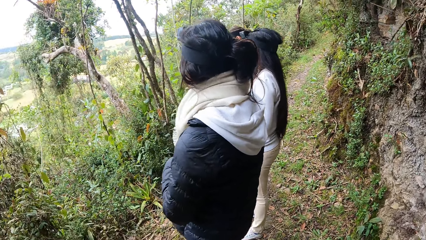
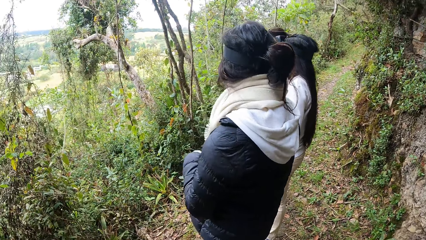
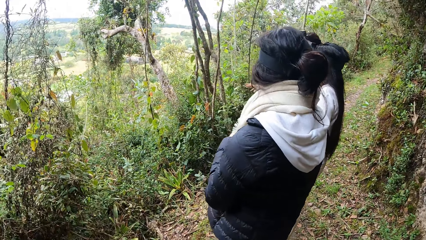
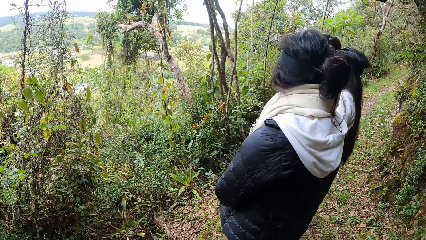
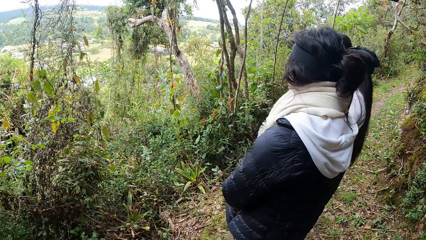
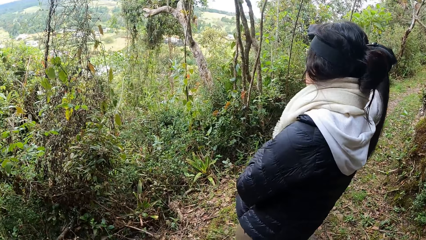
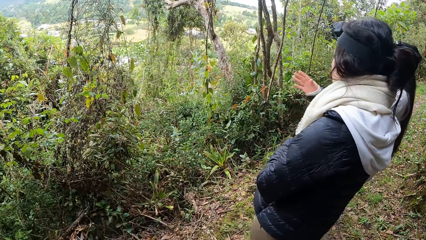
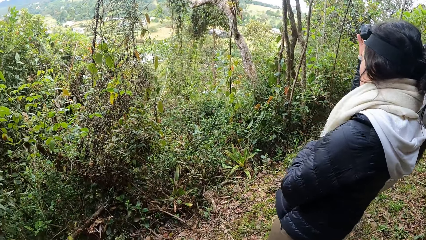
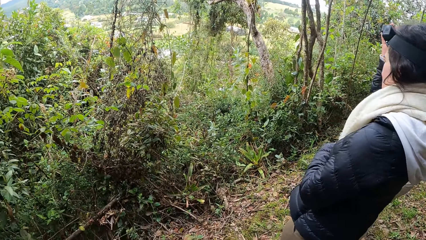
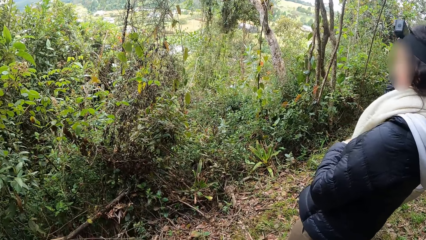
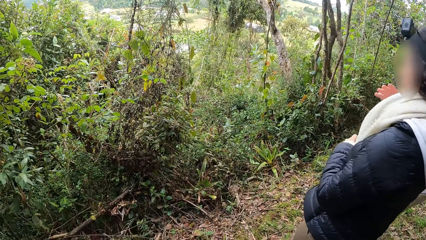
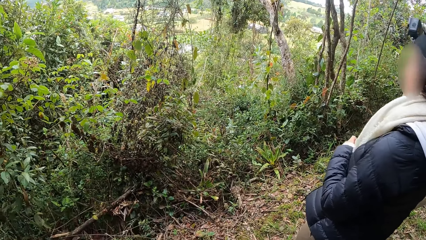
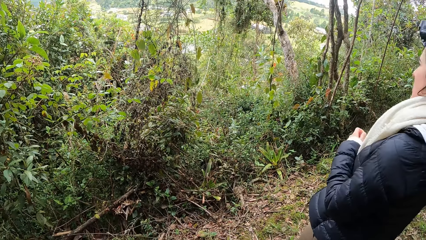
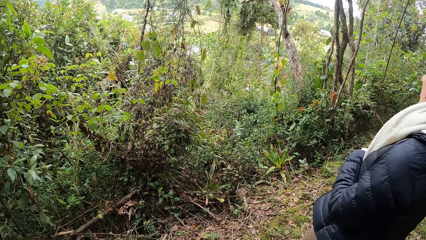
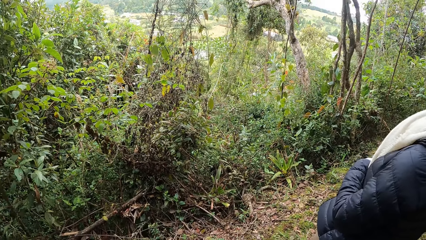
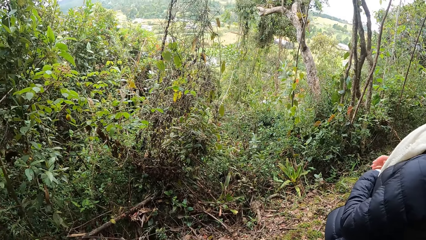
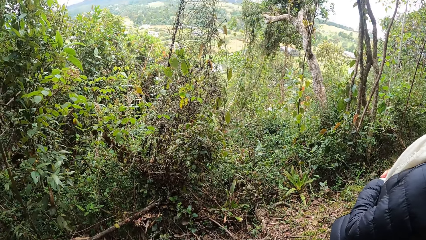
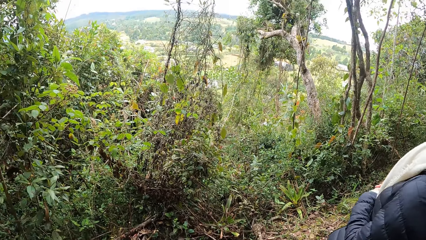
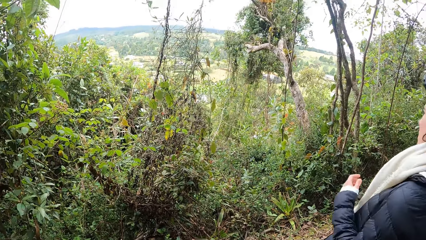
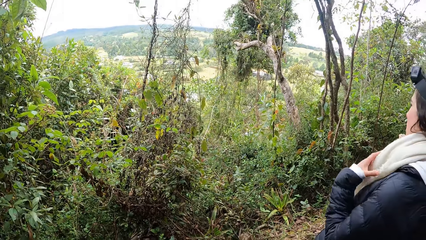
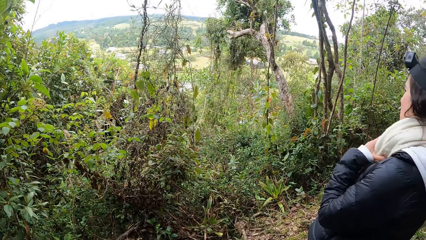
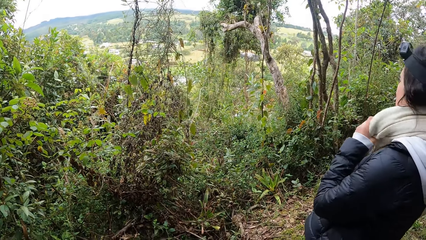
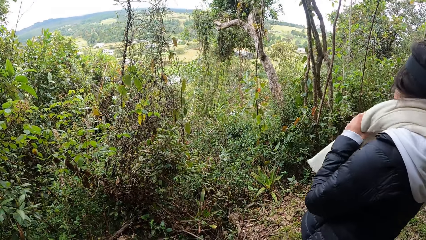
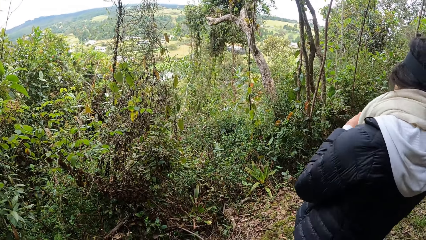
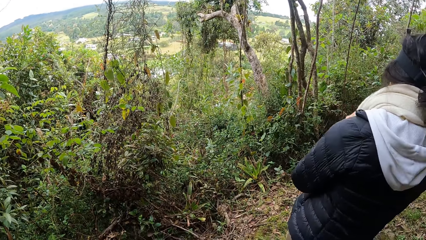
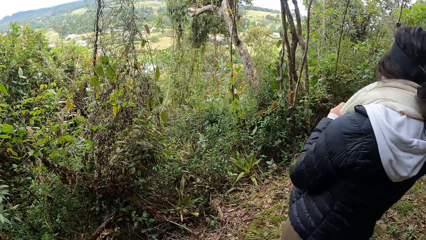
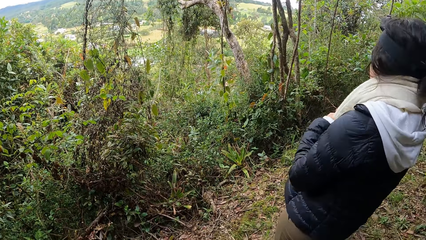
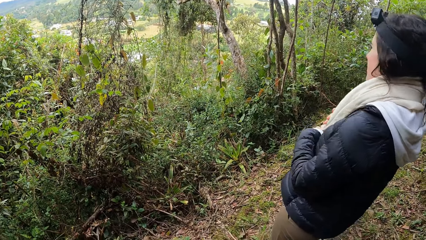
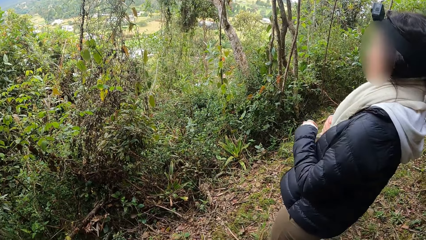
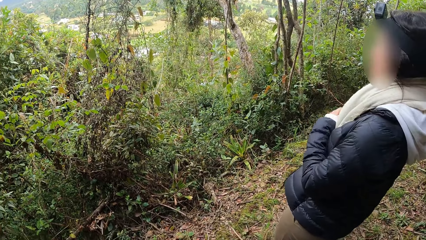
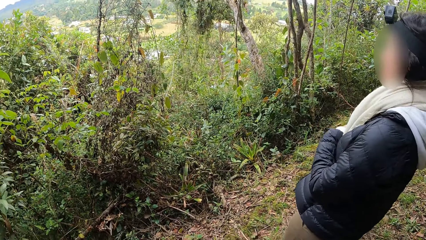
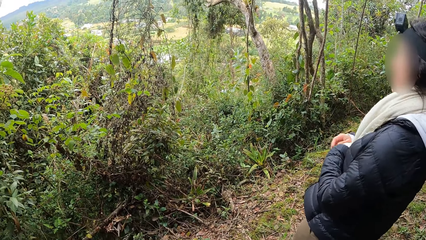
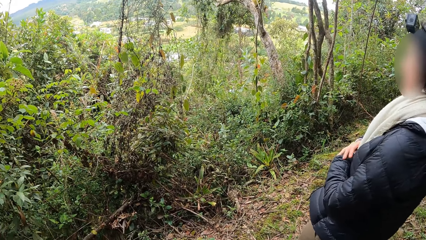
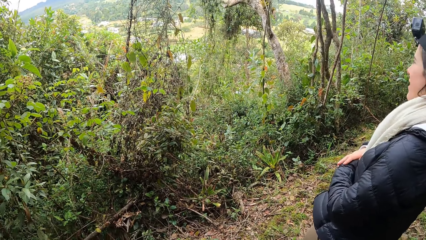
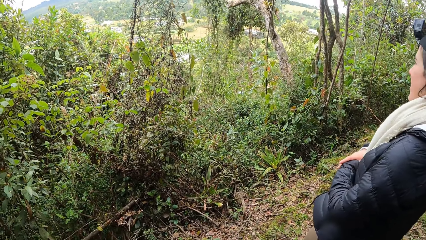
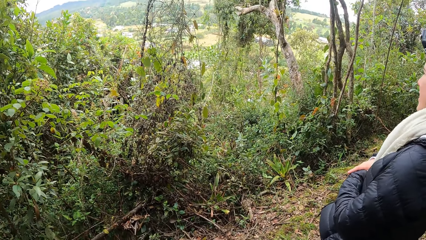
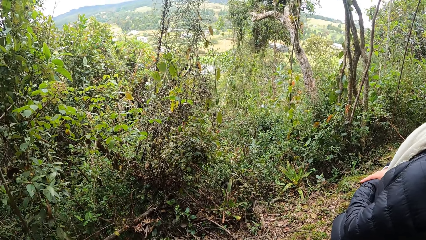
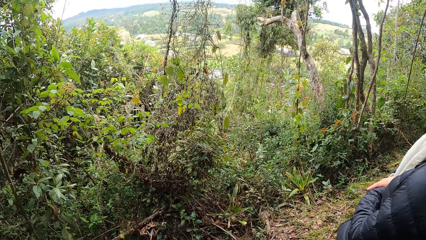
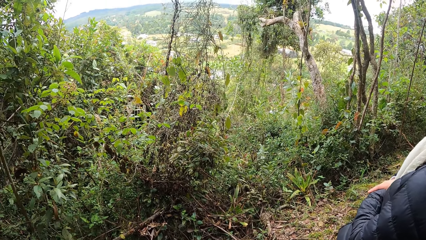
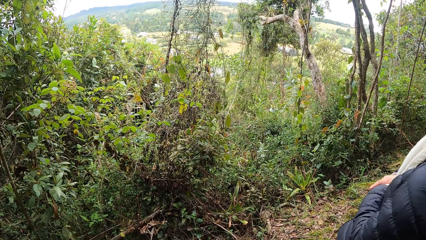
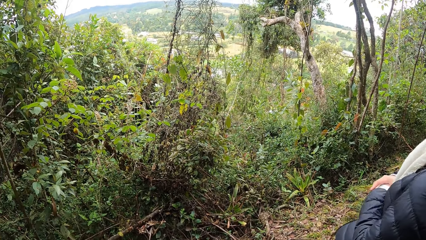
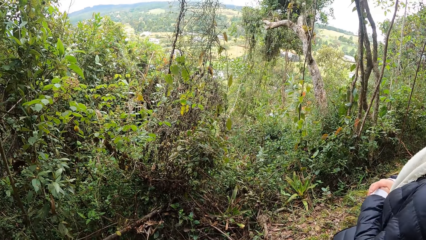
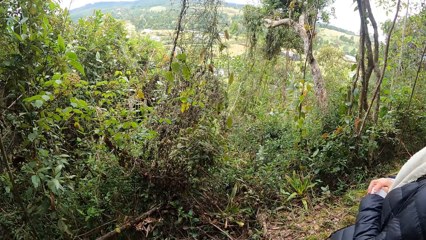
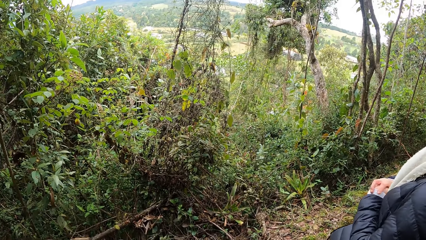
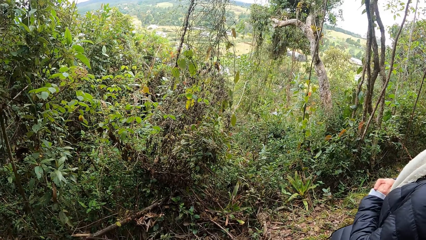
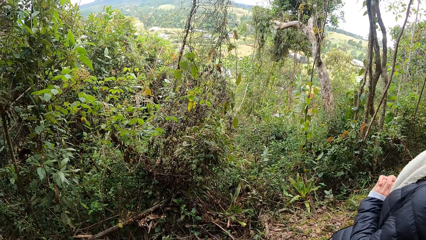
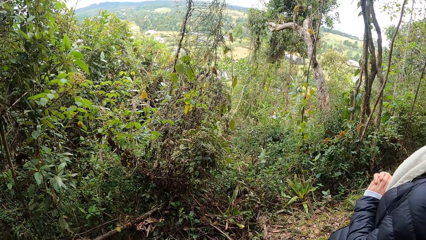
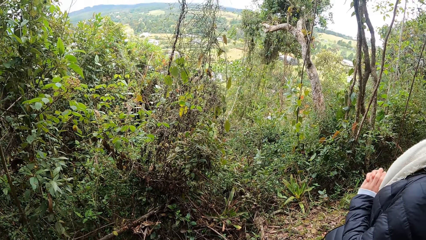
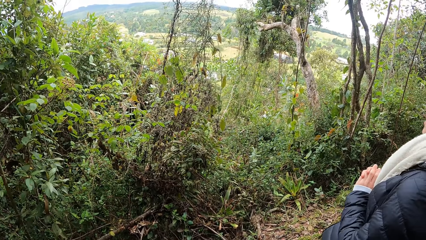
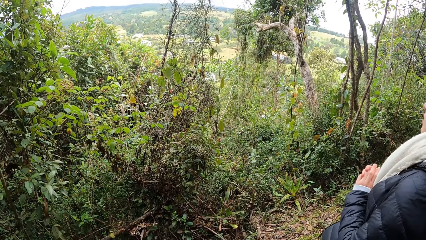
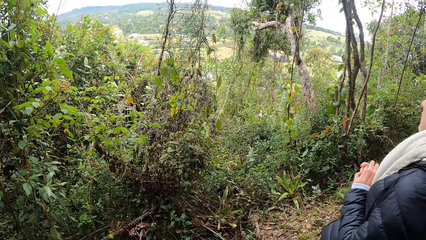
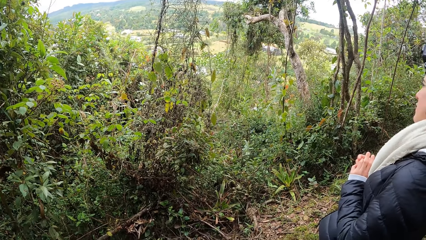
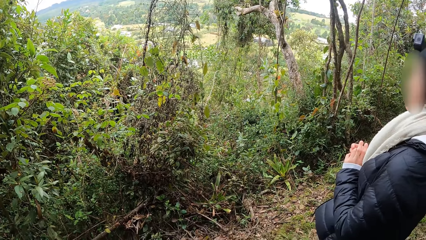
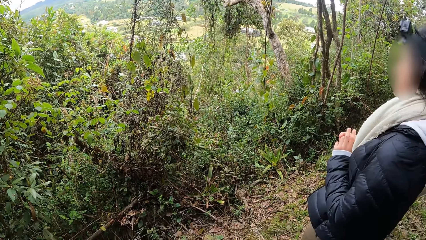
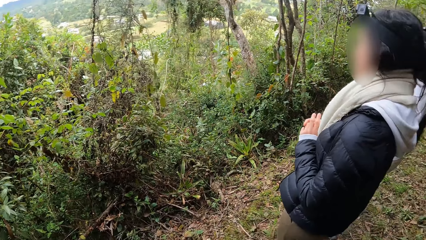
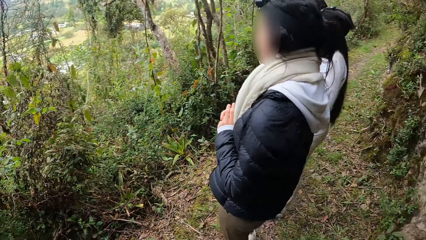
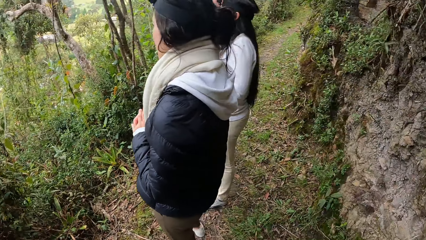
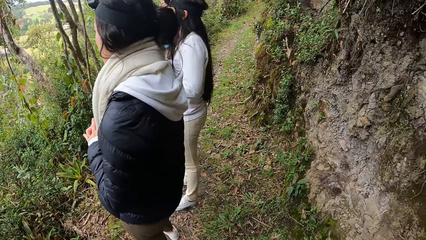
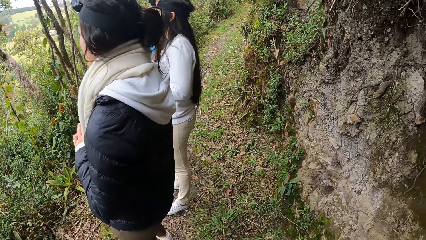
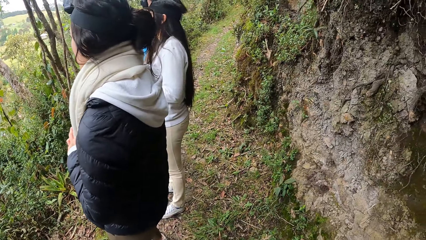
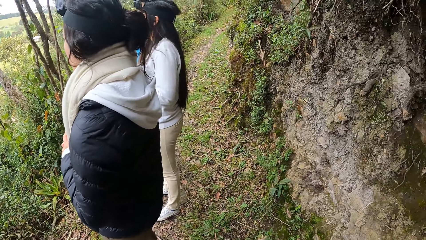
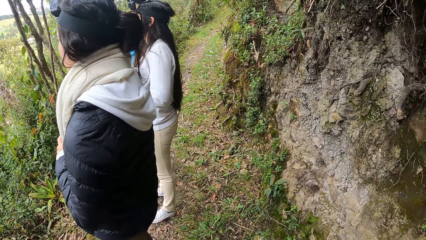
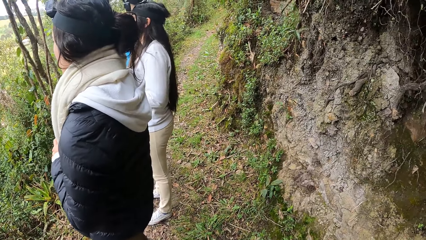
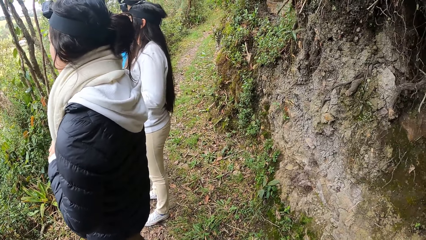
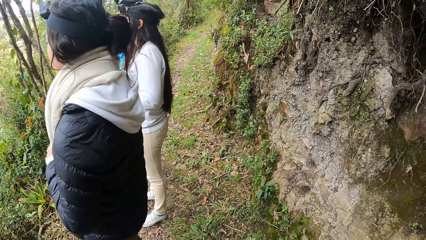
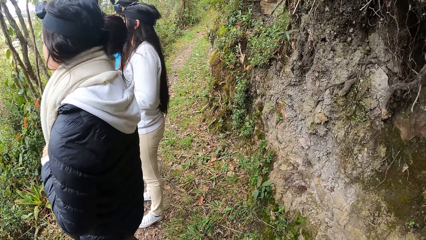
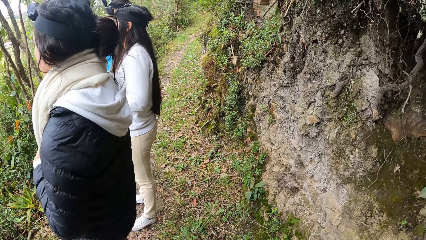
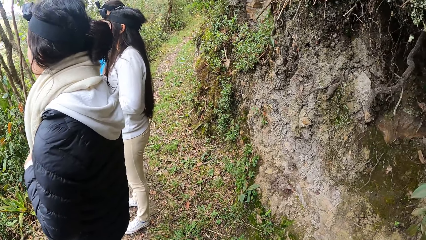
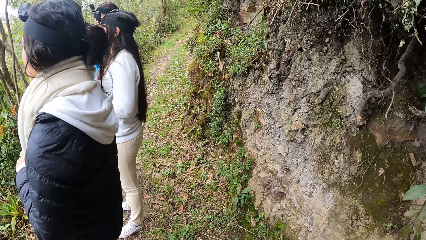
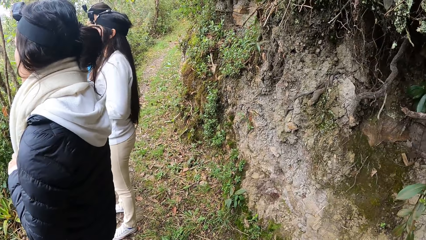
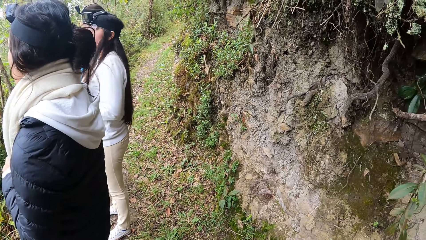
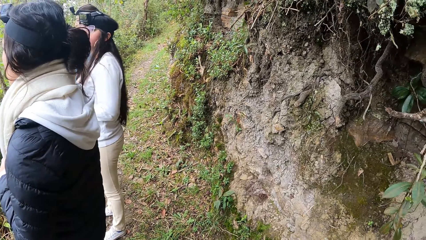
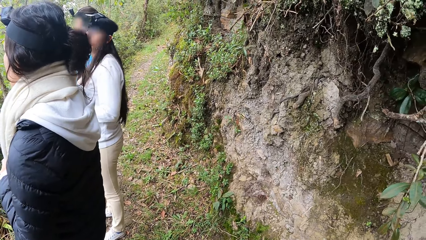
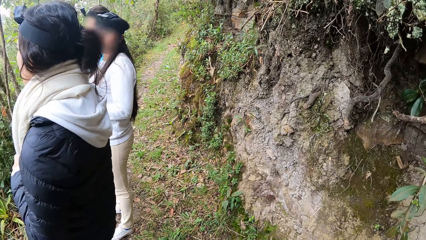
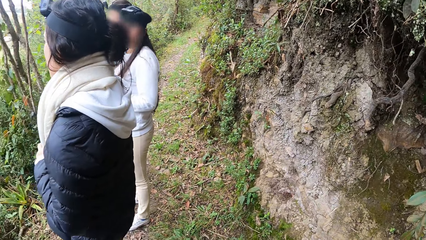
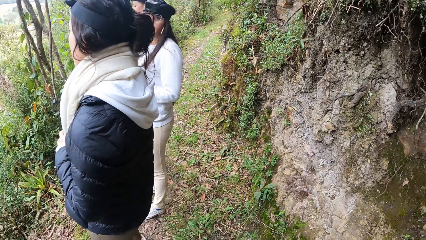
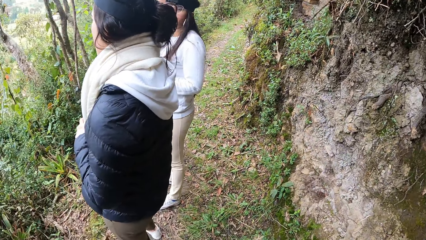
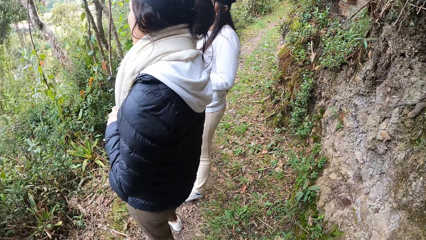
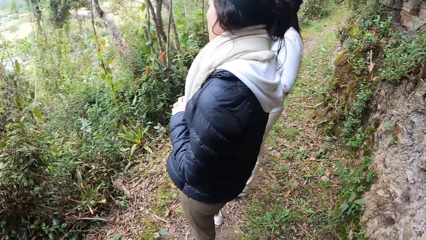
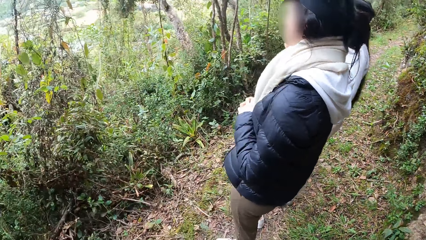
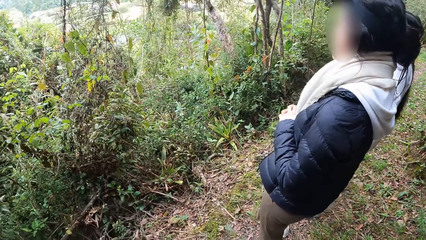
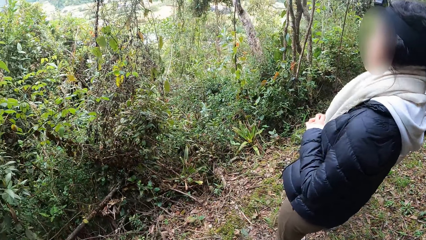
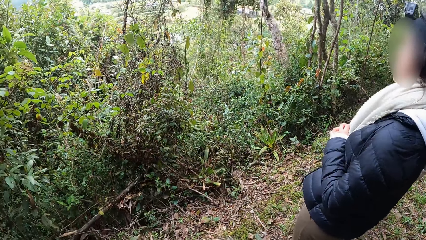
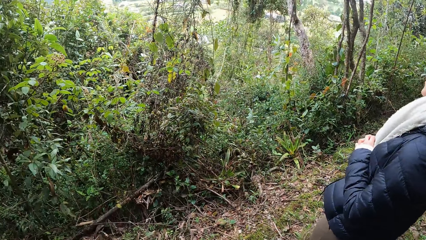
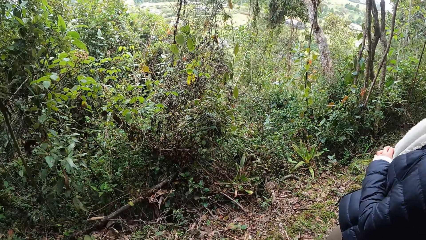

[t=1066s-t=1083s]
A woman lifts the hand. The woman adjusts a camera on her head with her right hand. The camera wearer looks at the trees. The woman adjusts the cloth round her neck with both hands. The camera wearer looks at the woman.
